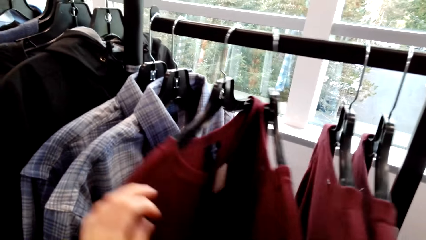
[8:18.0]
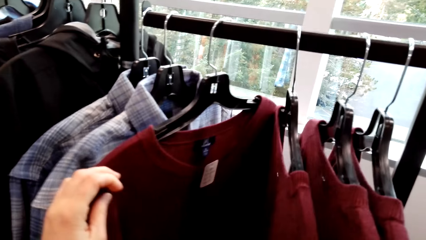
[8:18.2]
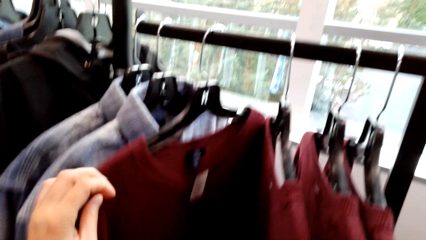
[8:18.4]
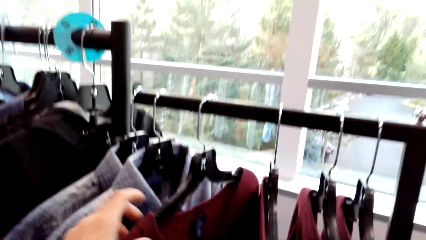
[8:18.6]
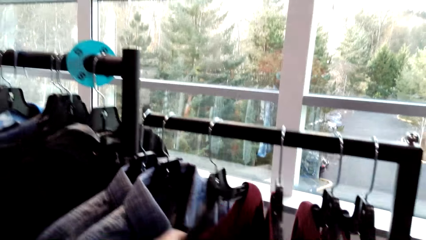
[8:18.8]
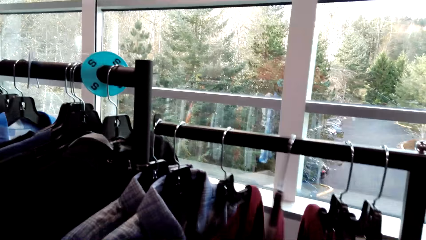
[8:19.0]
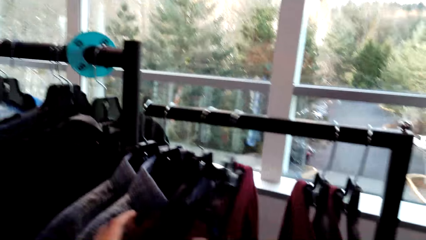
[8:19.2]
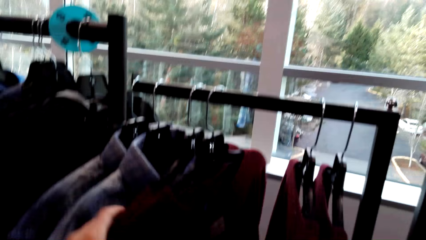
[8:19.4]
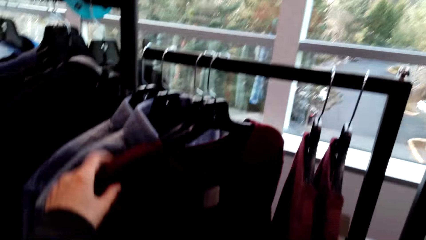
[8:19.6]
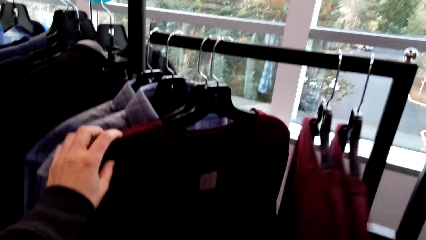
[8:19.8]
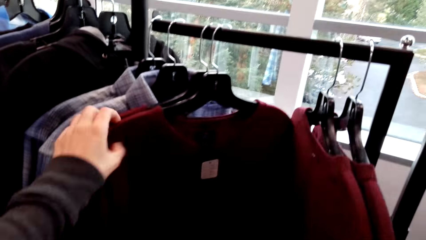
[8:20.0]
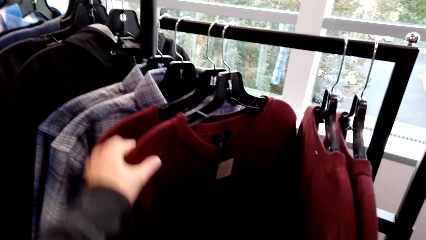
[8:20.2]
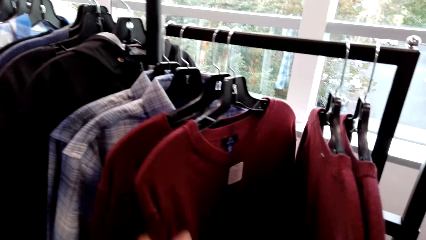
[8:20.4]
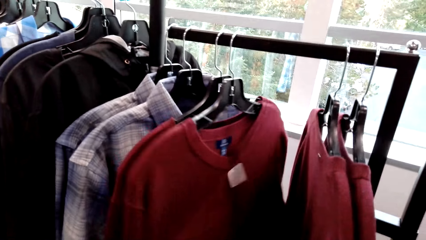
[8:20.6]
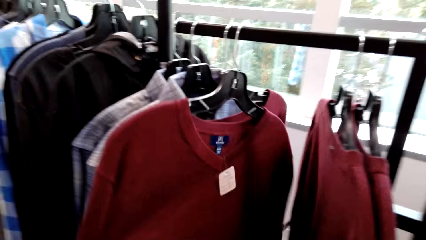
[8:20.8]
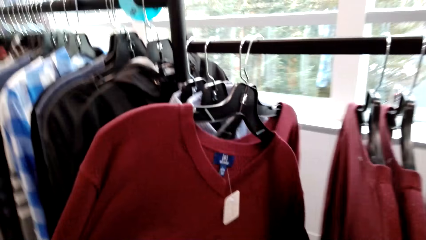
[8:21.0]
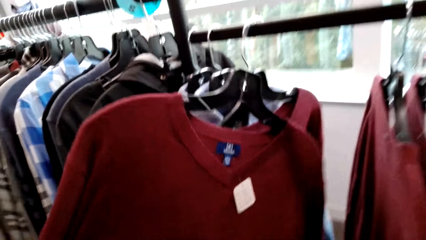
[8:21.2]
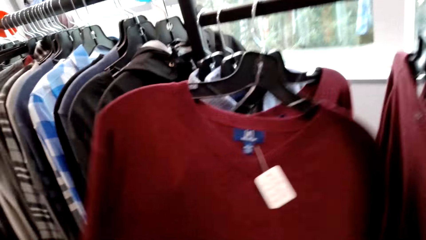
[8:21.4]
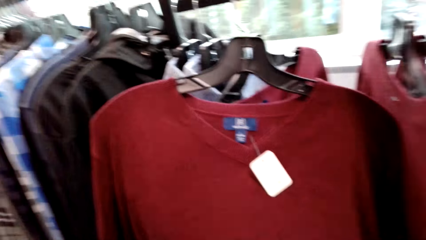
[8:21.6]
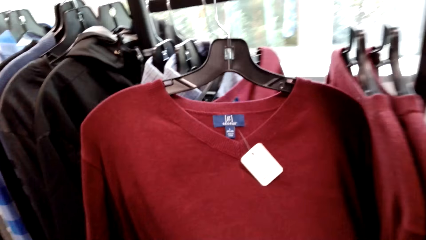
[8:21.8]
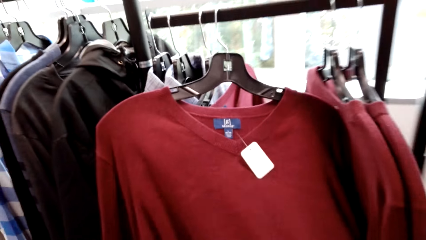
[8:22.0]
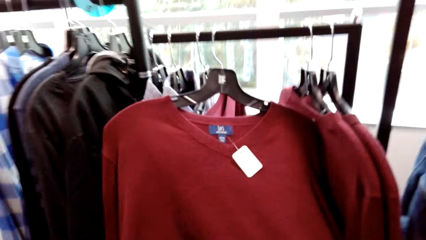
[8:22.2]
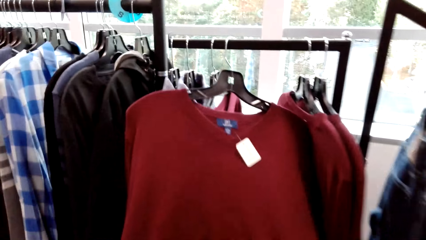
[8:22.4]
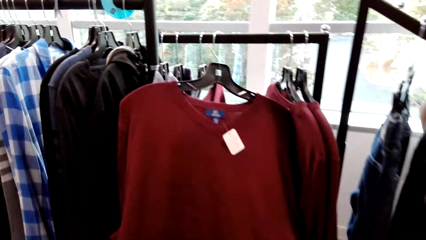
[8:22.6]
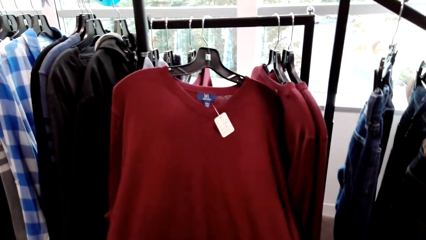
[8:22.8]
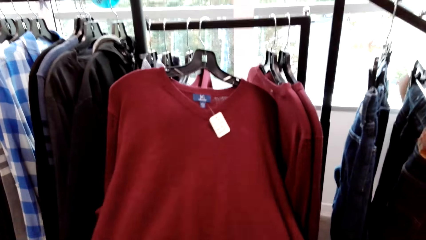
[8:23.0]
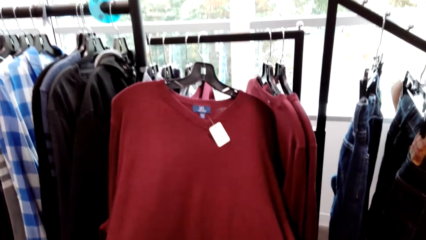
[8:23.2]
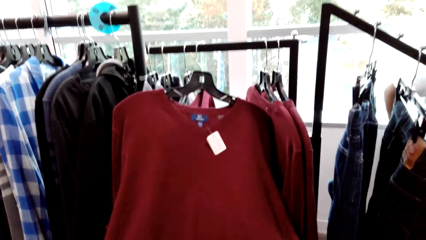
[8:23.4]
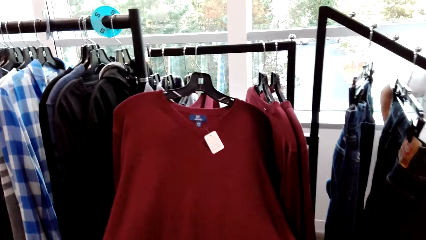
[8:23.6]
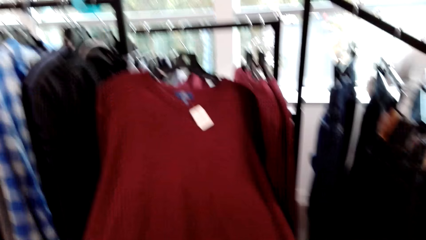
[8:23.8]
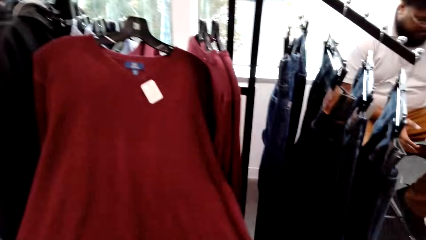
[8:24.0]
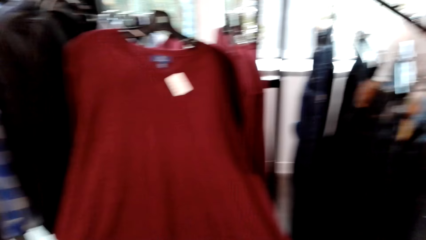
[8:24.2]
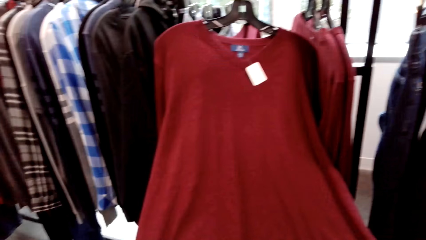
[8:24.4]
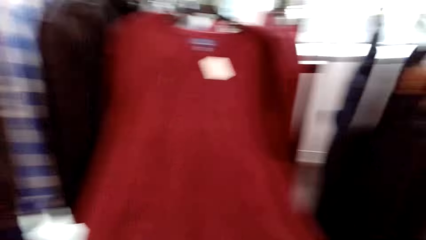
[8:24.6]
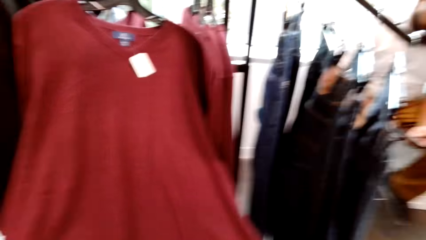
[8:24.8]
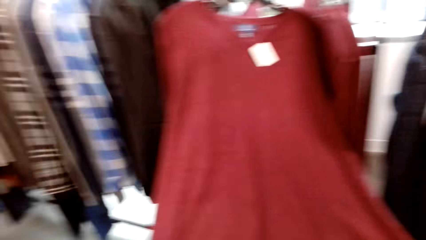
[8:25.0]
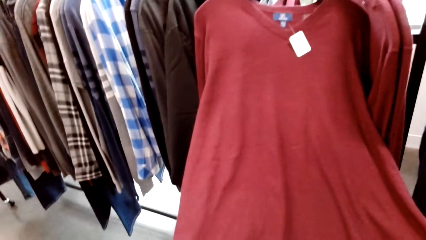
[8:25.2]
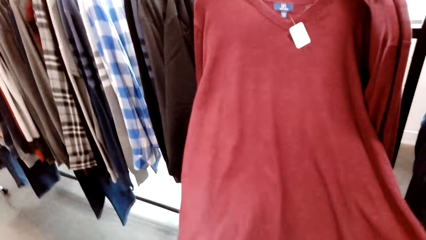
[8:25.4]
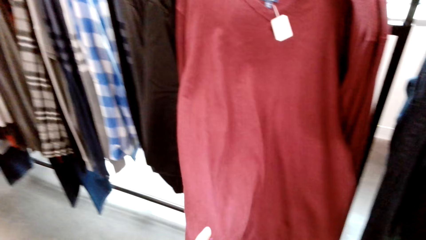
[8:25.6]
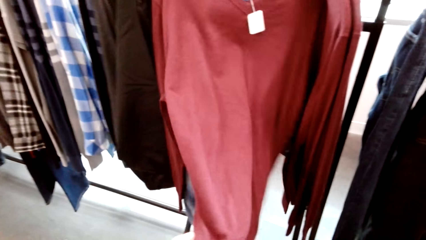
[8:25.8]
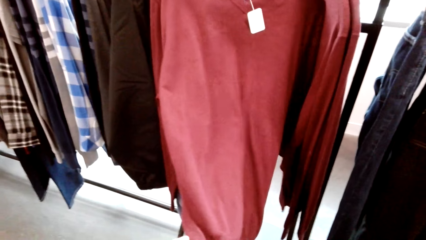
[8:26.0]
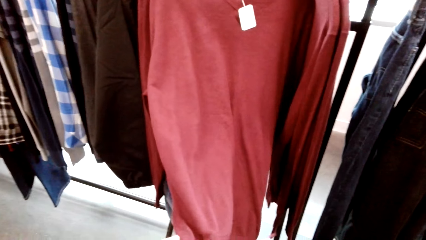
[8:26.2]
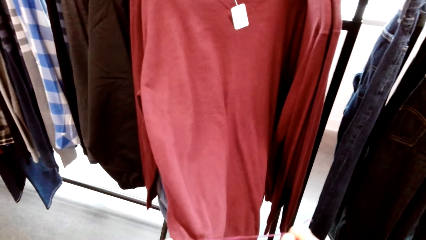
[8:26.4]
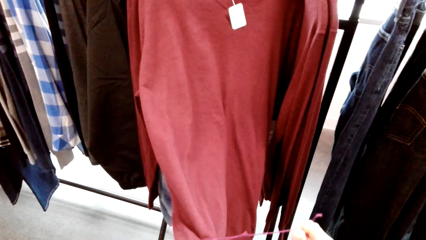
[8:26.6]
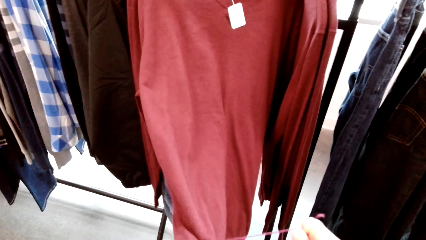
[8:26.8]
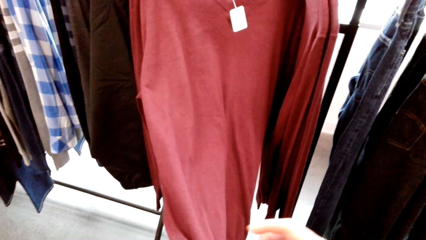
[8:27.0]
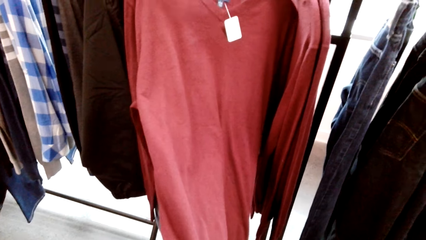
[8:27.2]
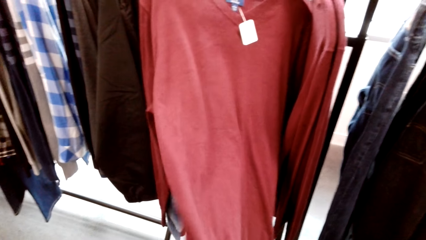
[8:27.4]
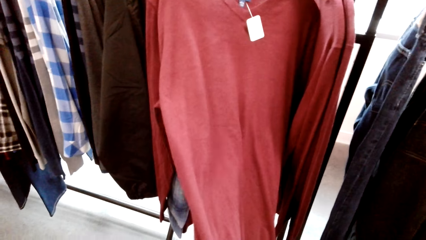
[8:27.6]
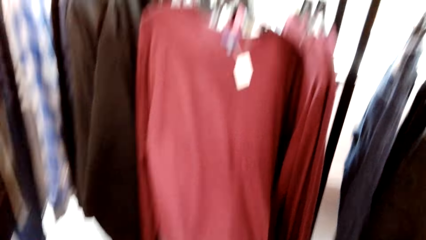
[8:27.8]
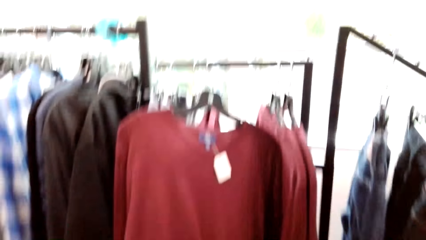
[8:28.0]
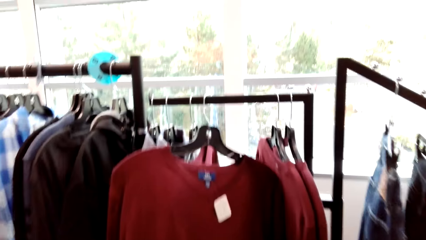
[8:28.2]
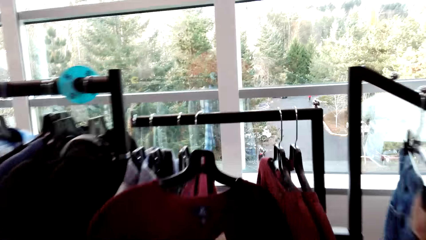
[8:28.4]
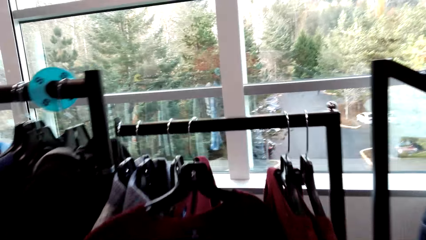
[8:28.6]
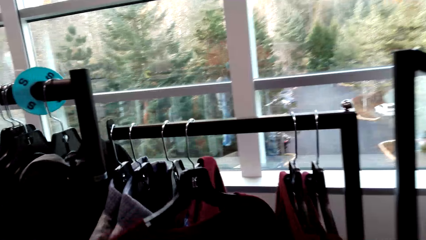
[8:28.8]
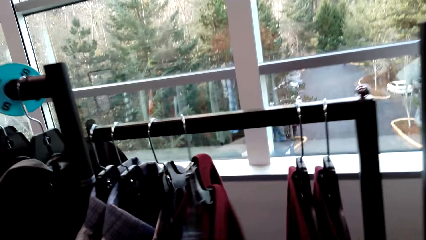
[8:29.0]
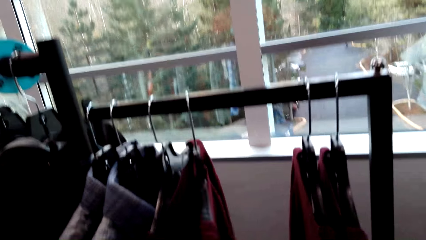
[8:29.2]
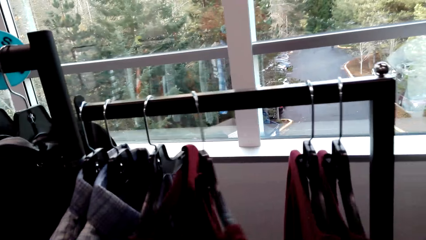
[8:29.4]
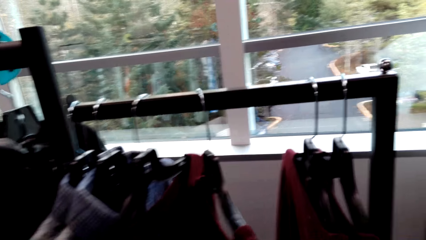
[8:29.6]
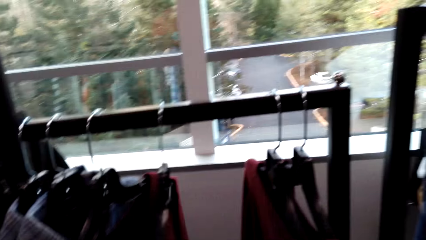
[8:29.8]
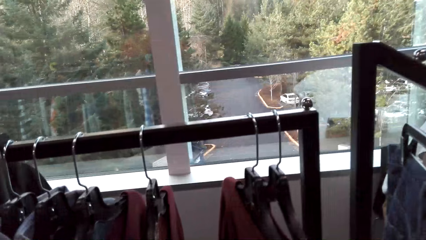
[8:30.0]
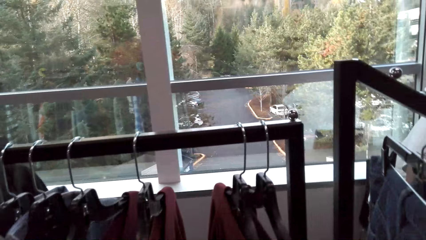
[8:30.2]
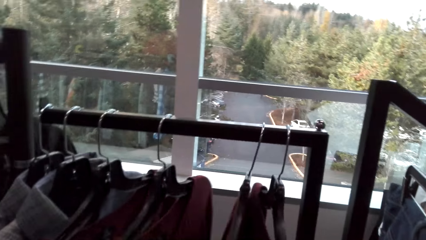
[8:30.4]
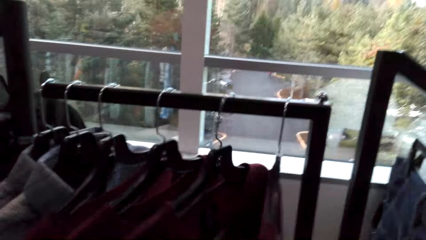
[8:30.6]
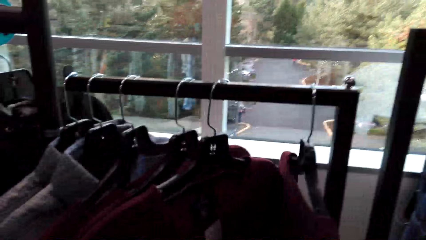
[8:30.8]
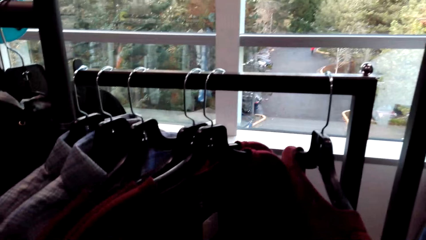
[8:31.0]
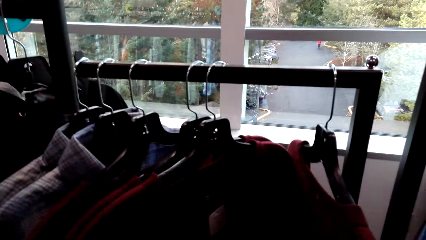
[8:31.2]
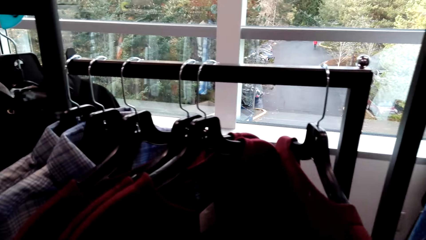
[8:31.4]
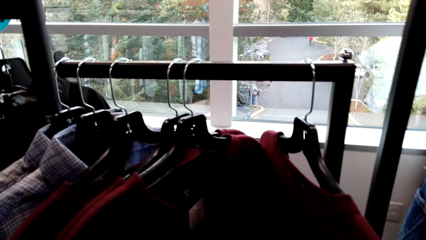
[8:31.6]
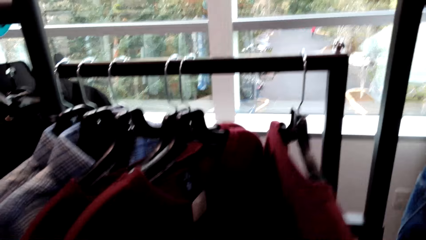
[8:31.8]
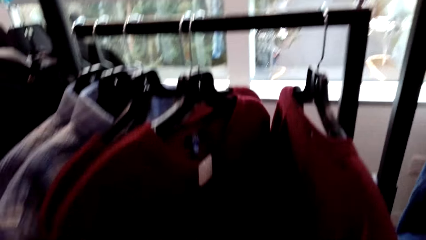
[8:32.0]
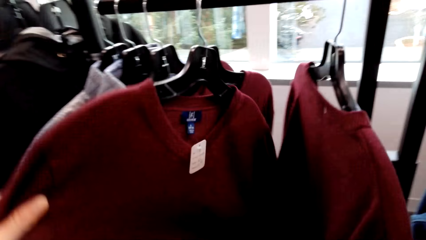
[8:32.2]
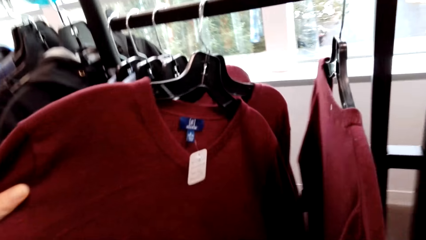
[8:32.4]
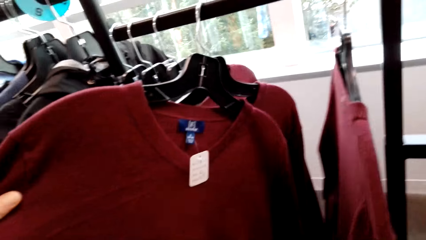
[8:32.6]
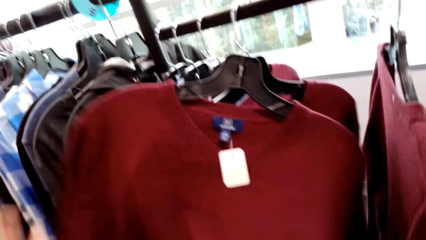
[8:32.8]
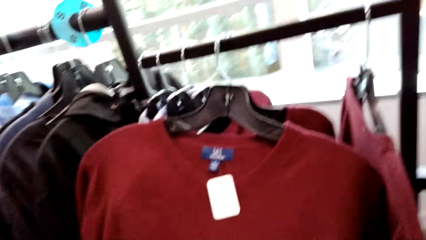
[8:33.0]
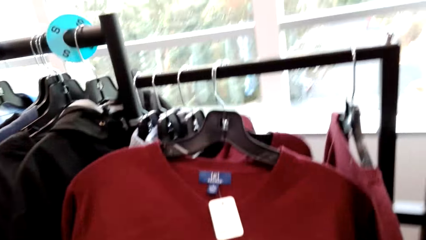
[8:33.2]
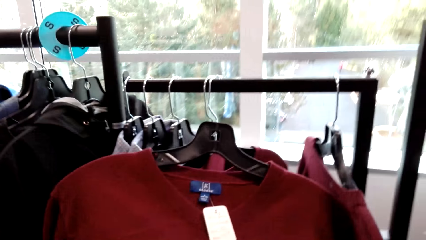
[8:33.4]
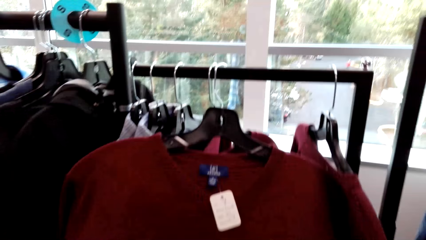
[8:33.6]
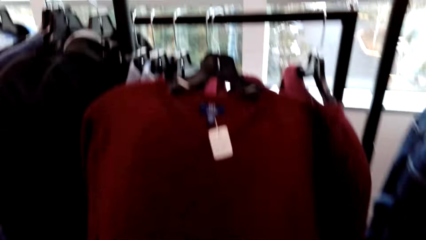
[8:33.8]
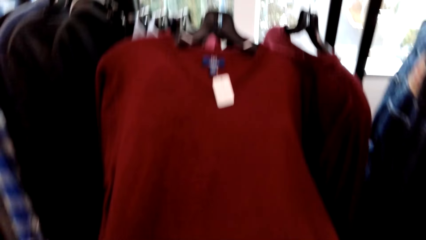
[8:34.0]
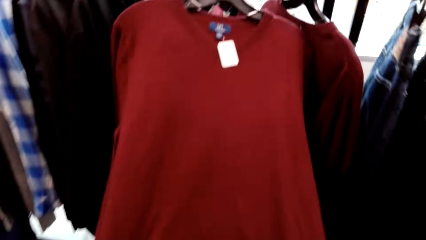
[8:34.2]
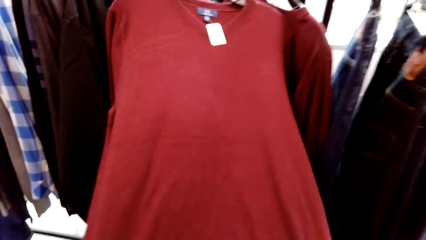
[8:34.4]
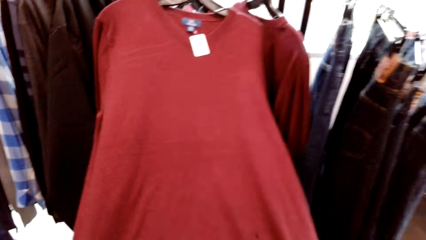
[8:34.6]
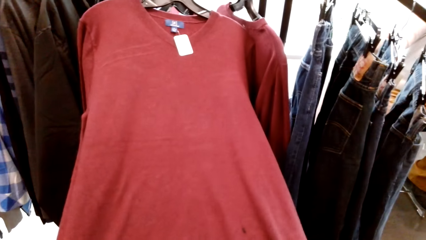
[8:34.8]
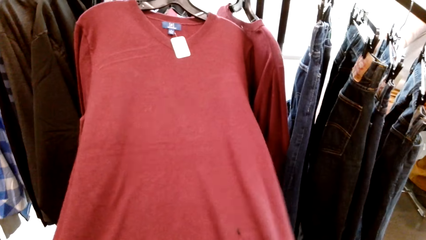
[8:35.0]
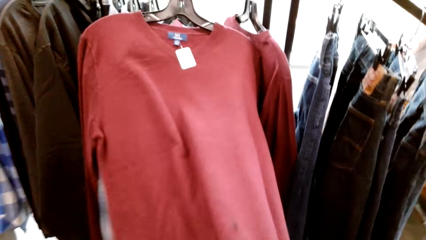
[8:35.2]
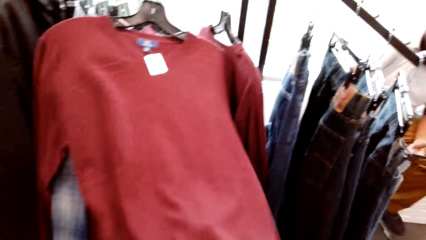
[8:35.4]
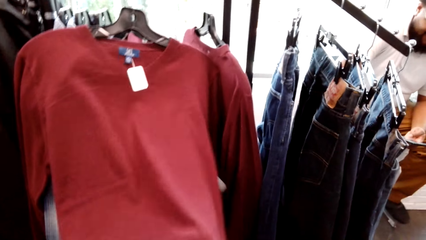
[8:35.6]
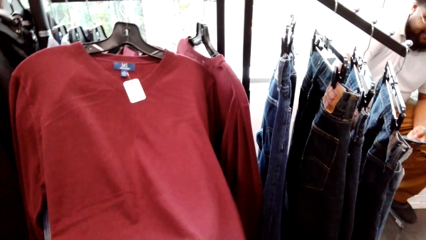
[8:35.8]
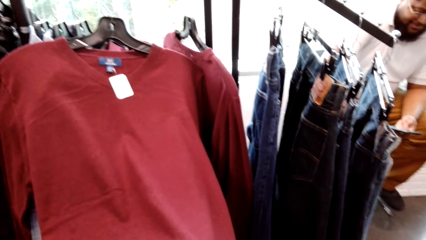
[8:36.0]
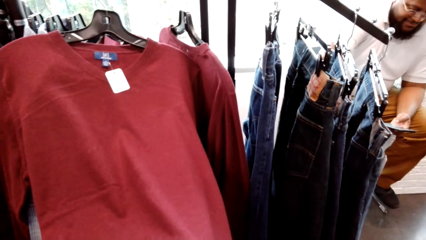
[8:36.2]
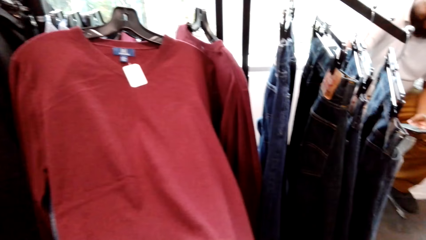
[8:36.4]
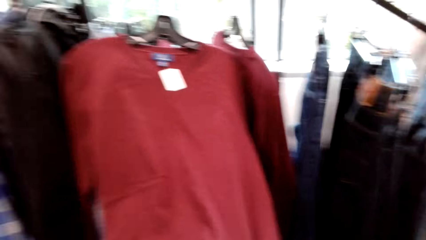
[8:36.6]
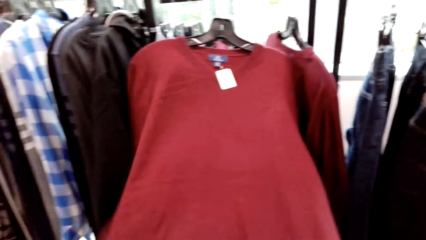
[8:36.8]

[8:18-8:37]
The camera wearer moves the hangers. They touch a cloth. They inspect the cloth. They stretch the cloth.
